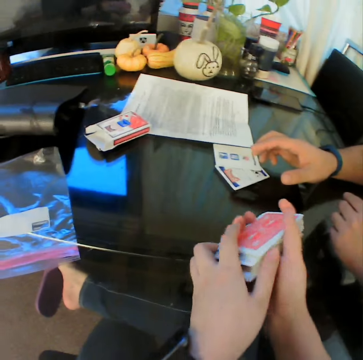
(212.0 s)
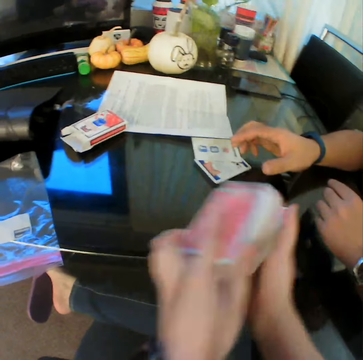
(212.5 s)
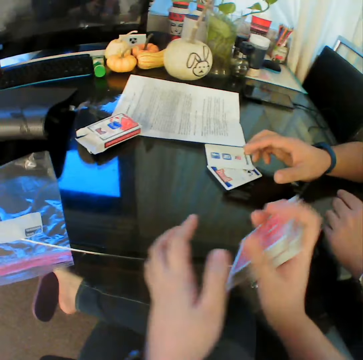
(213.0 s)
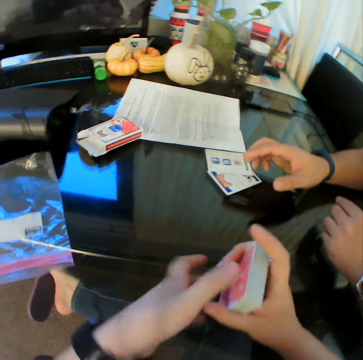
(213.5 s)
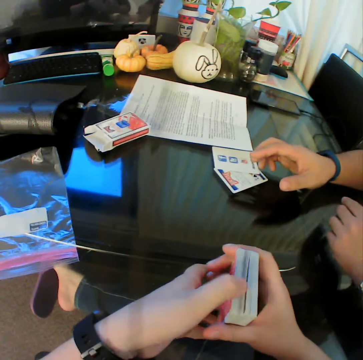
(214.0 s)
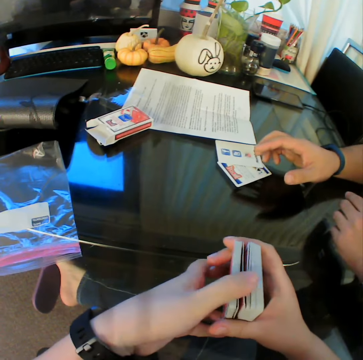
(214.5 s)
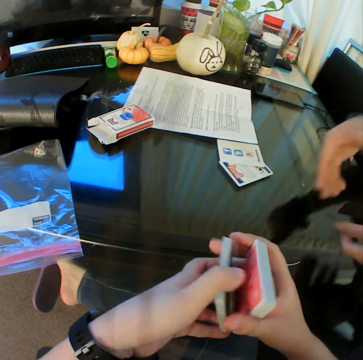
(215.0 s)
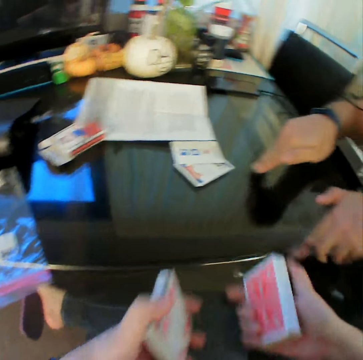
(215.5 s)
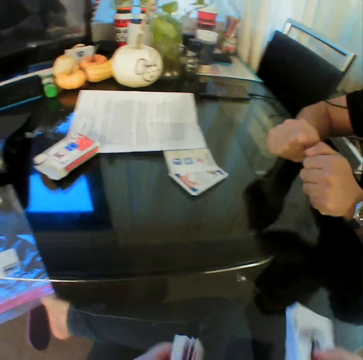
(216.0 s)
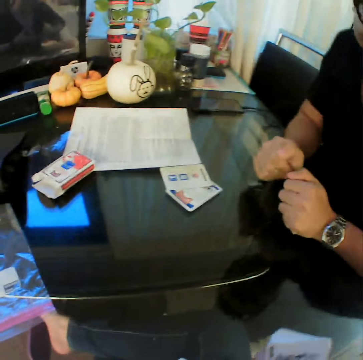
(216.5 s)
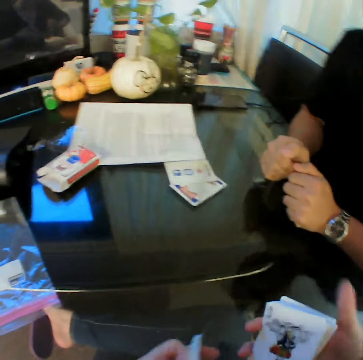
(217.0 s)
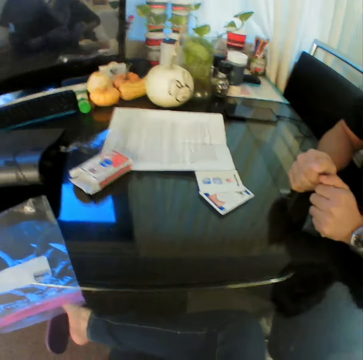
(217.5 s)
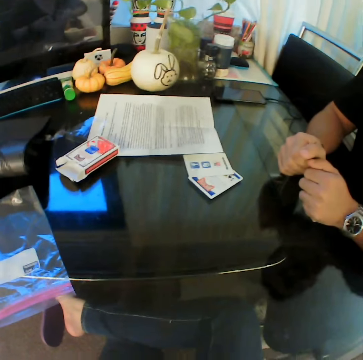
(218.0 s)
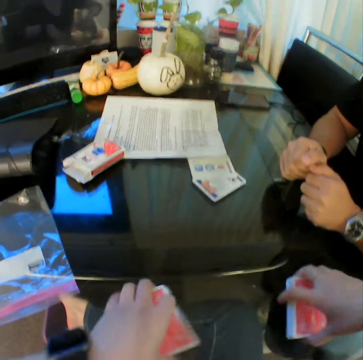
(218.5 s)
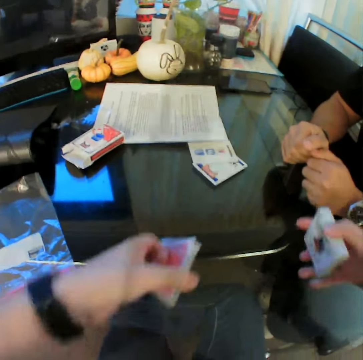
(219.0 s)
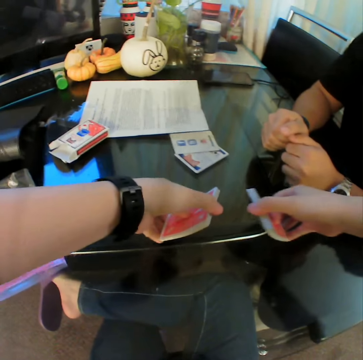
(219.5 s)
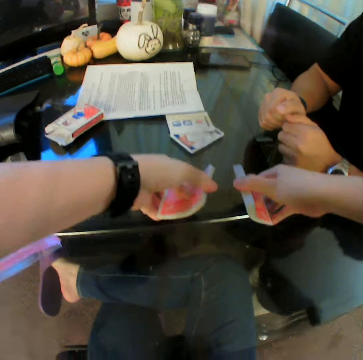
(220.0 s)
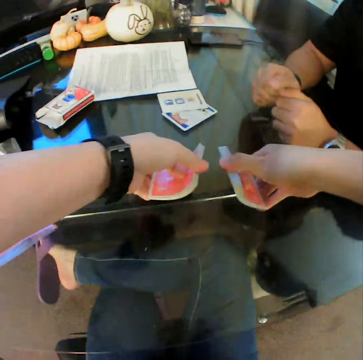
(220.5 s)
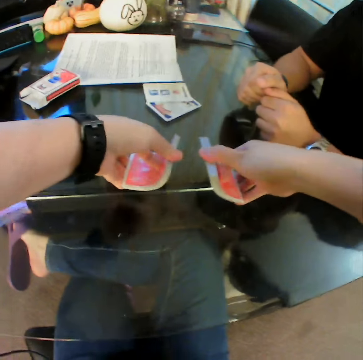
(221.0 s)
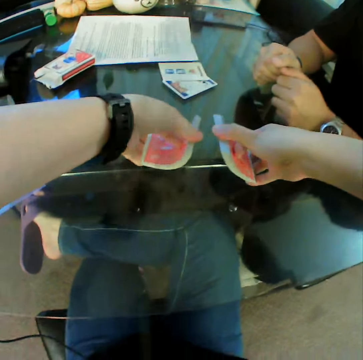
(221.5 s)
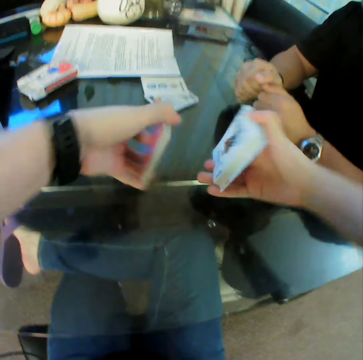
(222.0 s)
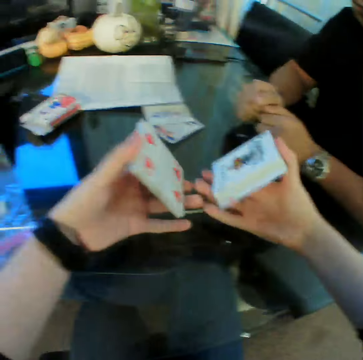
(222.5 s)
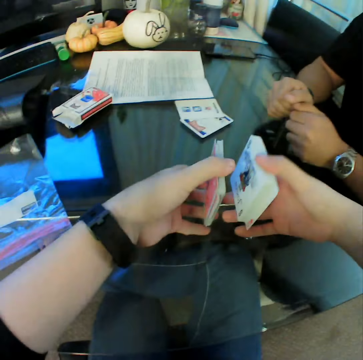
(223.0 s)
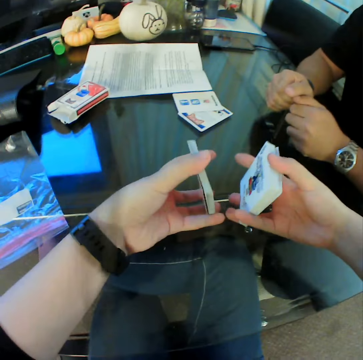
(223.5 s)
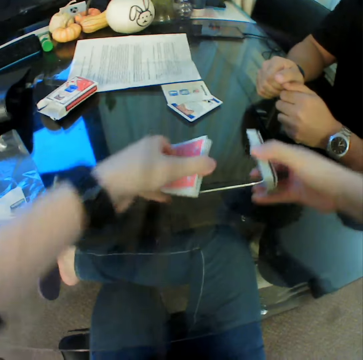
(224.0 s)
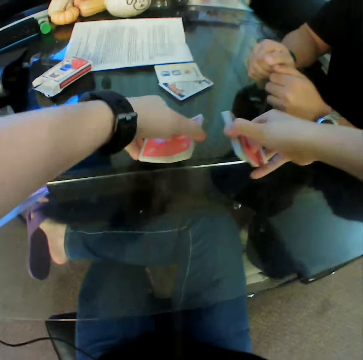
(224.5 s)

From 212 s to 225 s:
The camera wearer taps the playing cards on the table. They split the cards in both hands. They hold the playing cards and converse with a man. They tap the playing cards on the table and lift the playing cards. They hold the cards in both hands and put the playing cards on the table. They remove the playing cards from the table and hold the playing cards.

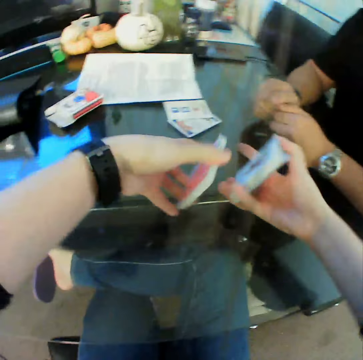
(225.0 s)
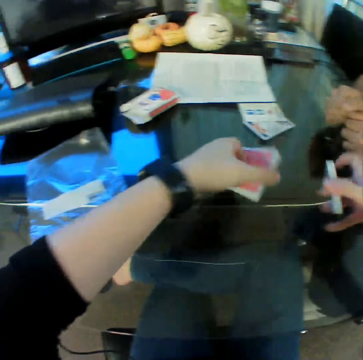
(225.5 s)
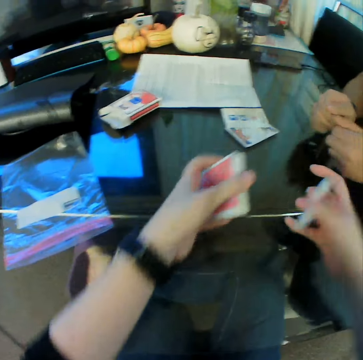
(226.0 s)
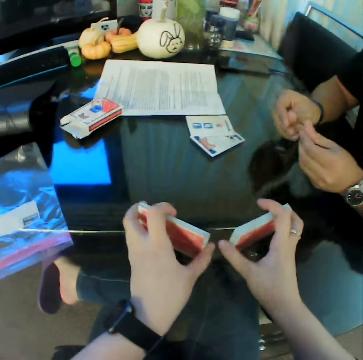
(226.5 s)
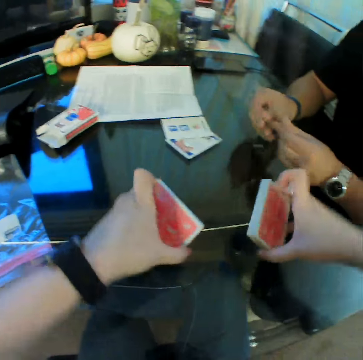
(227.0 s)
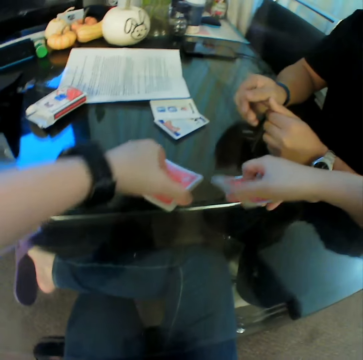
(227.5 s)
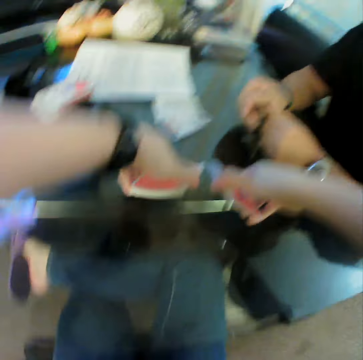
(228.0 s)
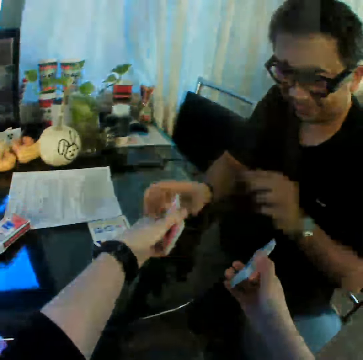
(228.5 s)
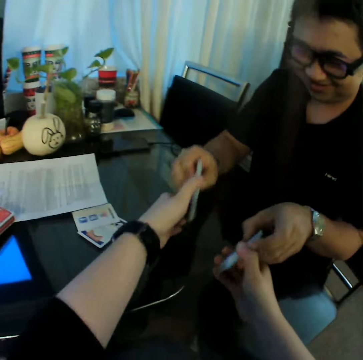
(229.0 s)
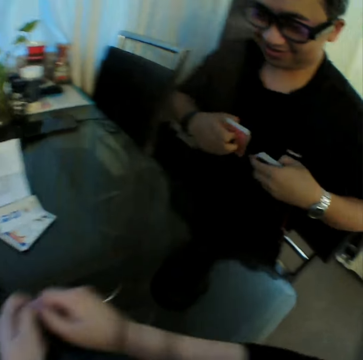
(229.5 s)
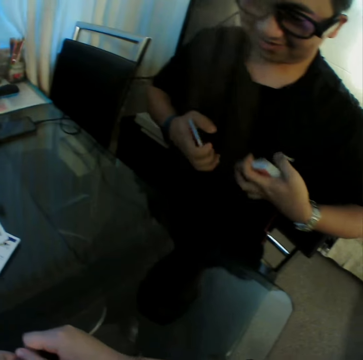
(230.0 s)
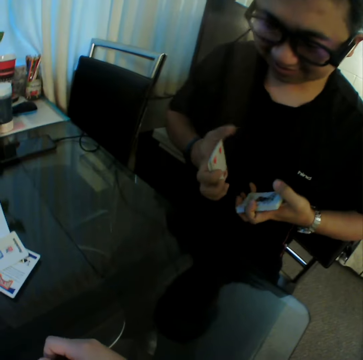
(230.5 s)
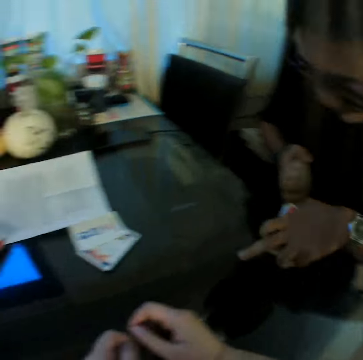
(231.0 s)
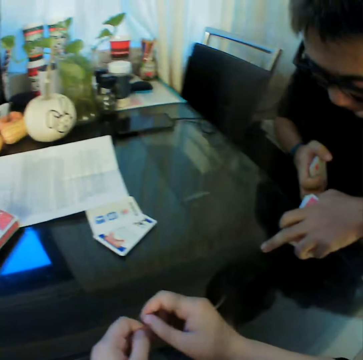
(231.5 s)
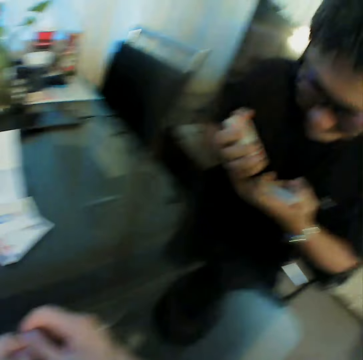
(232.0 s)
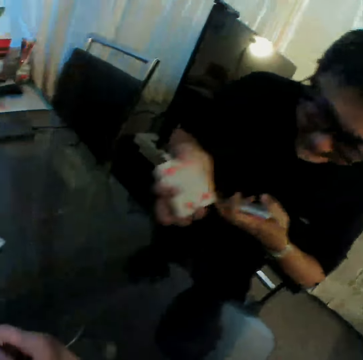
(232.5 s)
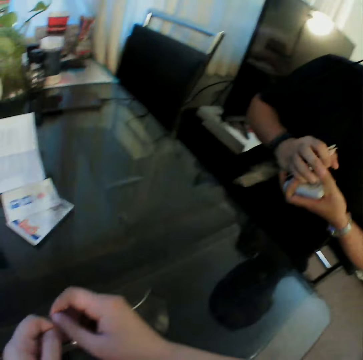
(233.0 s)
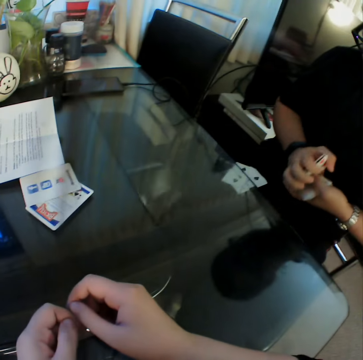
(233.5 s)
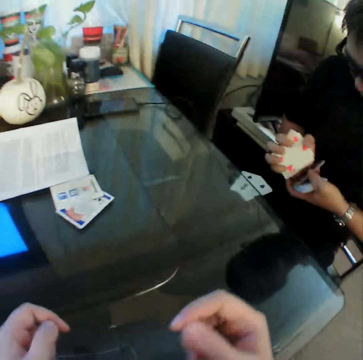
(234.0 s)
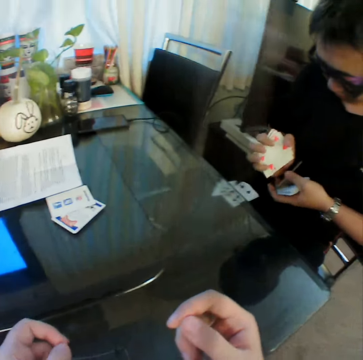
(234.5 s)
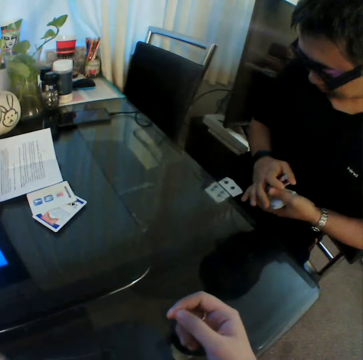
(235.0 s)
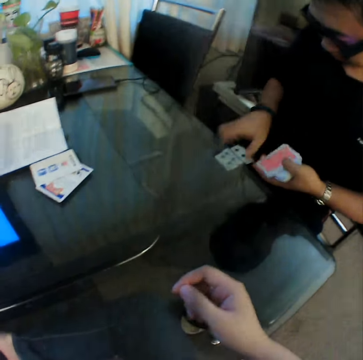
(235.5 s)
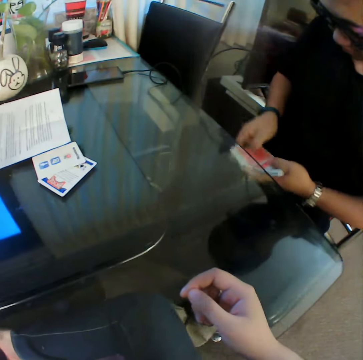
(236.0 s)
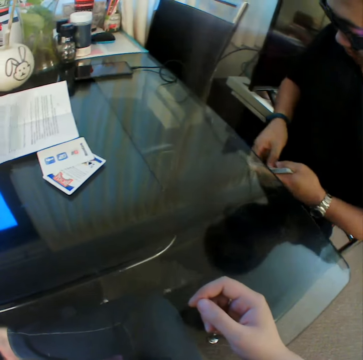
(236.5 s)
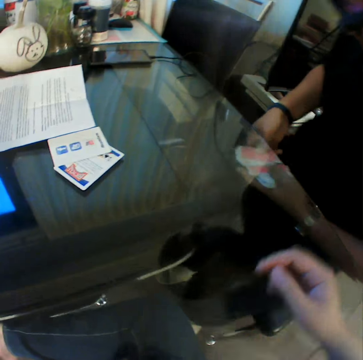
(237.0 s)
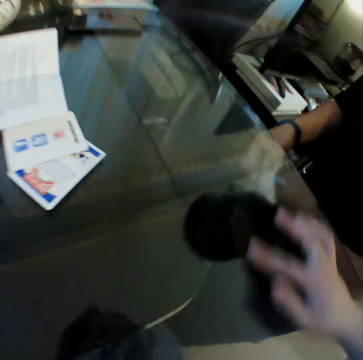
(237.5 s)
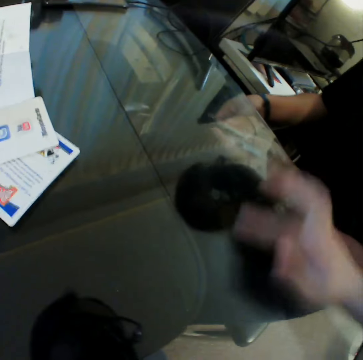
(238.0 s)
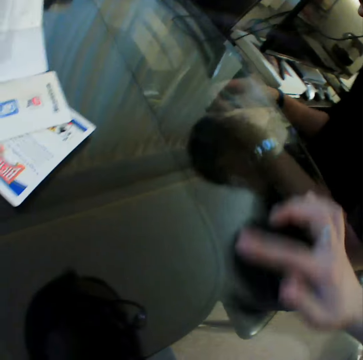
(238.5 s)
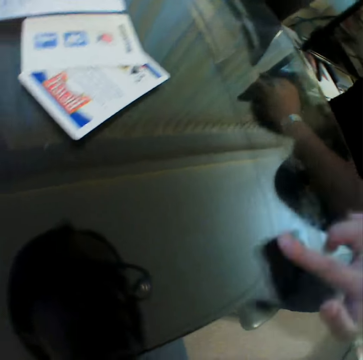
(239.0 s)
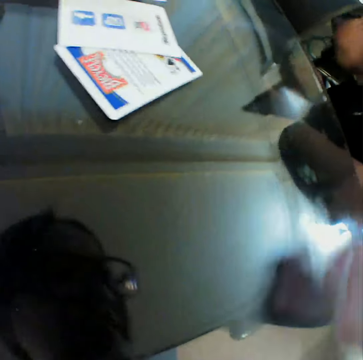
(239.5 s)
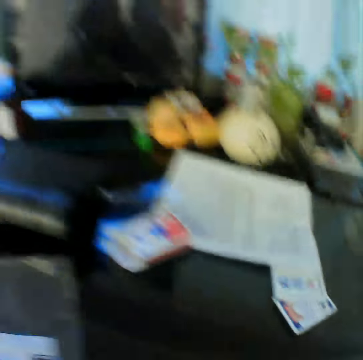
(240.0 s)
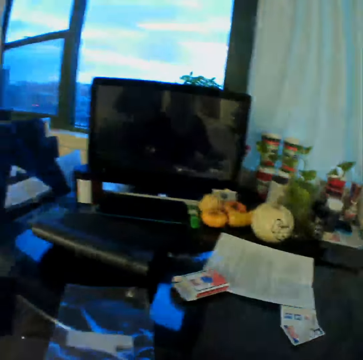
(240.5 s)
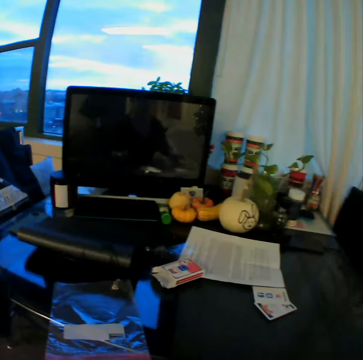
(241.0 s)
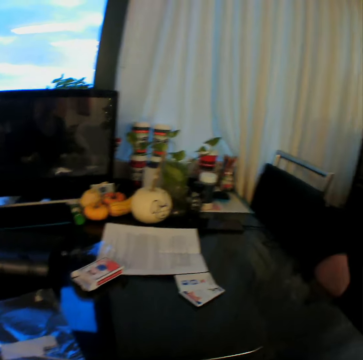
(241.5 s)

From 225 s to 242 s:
The camera wearer puts the playing cards on the table, removes the playing cards from the table, and holds the table. They tap the playing cards on the table and put the playing cards on the table. They pass the cards in both hands to a man. The man collects the cards in both hands. The camera wearer lets go of the playing cards. The man holds the cards with both hands. The camera wearer places both hands on the table and converses with the man. The man touches the table with his left finger and combines the cards in both hands. The camera wearer lifts both hands and converses with the man. The man picks up a card on the table with his right hand and holds the cards with both hands. The camera wearer wipes the table. The man picks up a card from the floor with his right hand. The camera wearer looks around.

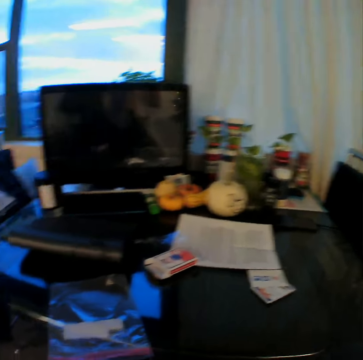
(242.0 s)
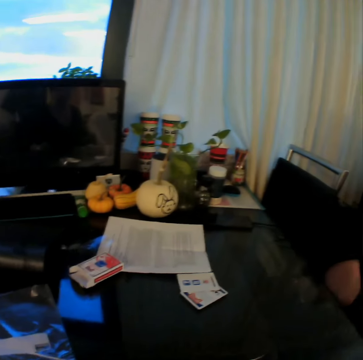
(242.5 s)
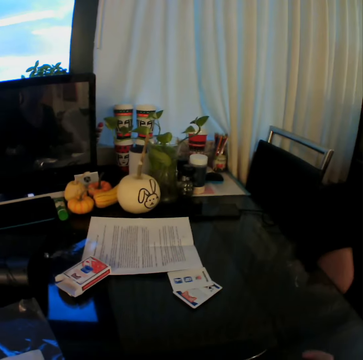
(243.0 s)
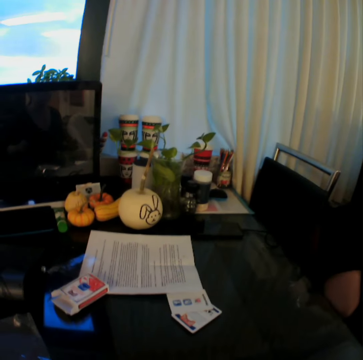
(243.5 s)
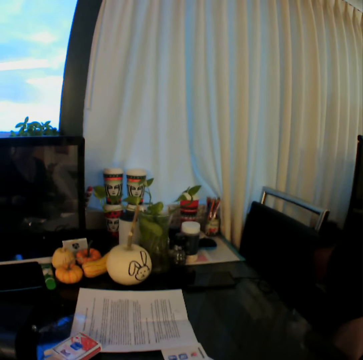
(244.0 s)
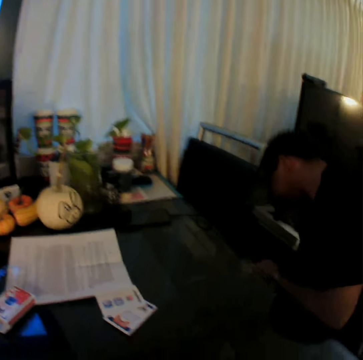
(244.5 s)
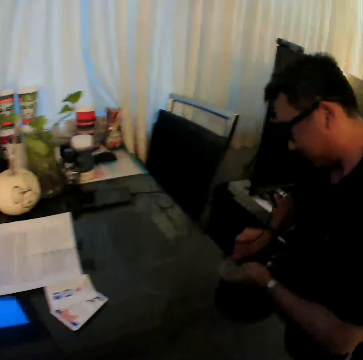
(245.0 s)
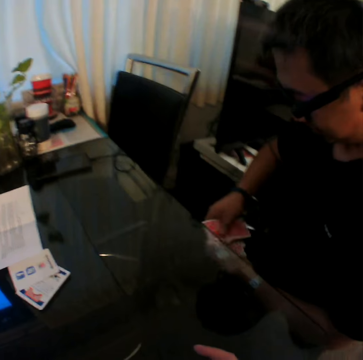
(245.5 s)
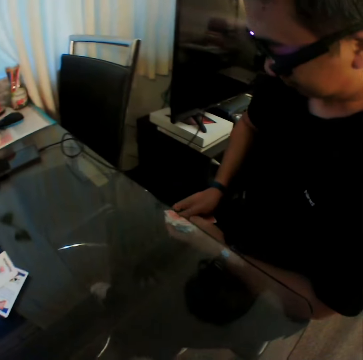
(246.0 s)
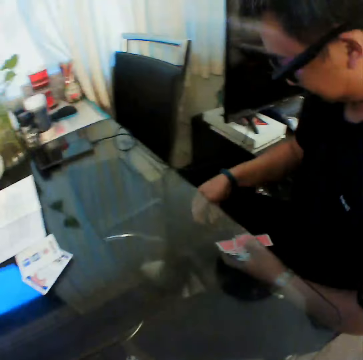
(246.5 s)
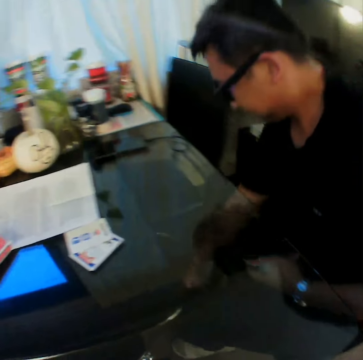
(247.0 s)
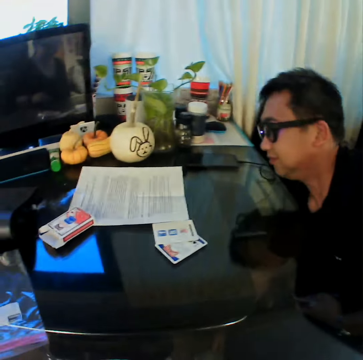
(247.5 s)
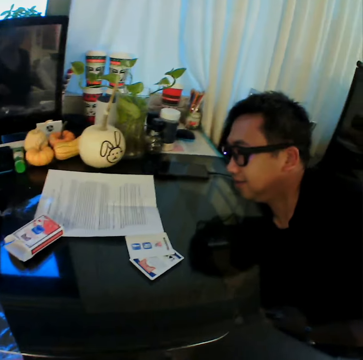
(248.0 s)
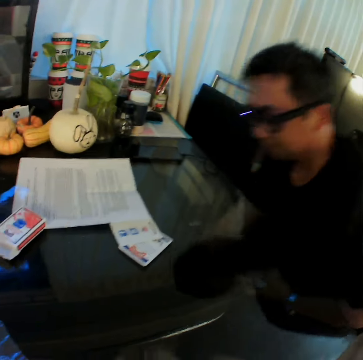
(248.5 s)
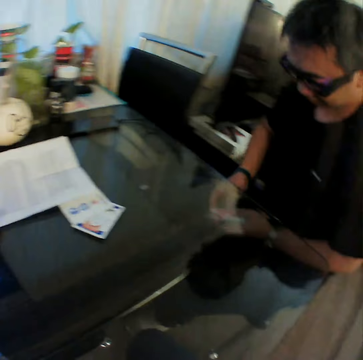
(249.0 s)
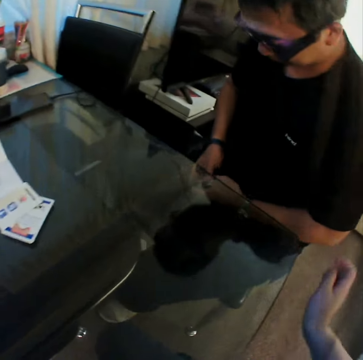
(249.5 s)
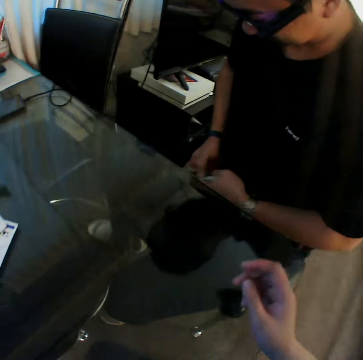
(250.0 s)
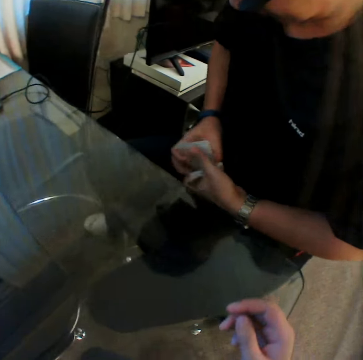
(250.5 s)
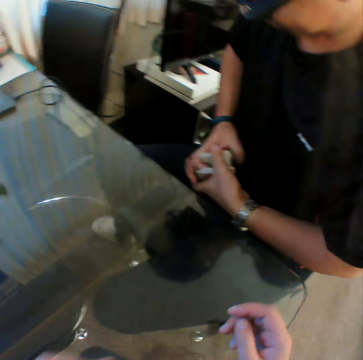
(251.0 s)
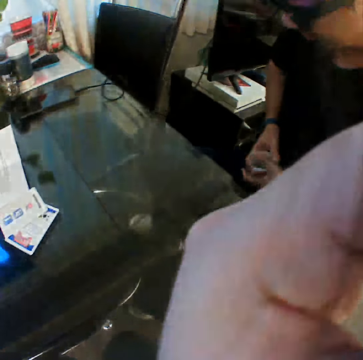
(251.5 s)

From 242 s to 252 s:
A man holds the cards with both hands. The man picks up a card from the floor with his right hand and holds the cards with both hands. The camera wearer holds the table with the right hand and converses with the man. He touches his face with his left hand.
